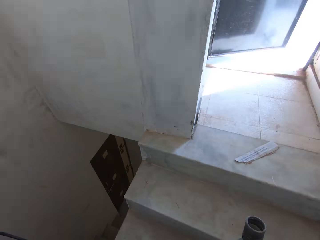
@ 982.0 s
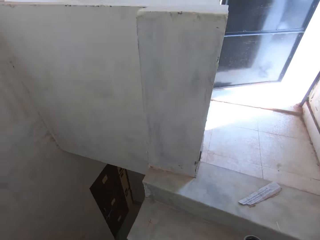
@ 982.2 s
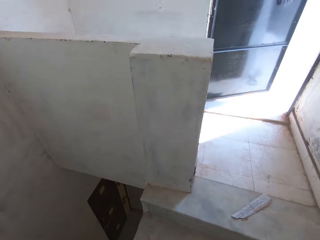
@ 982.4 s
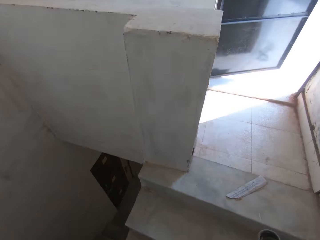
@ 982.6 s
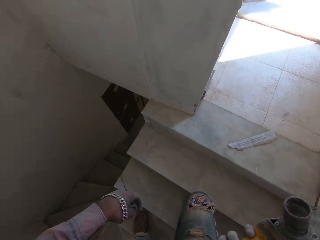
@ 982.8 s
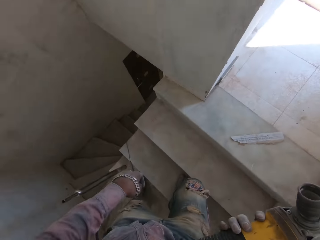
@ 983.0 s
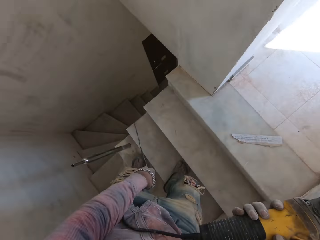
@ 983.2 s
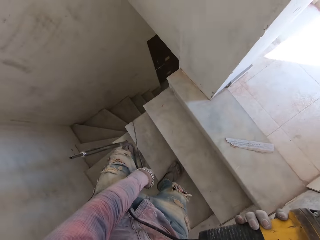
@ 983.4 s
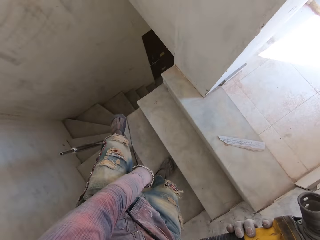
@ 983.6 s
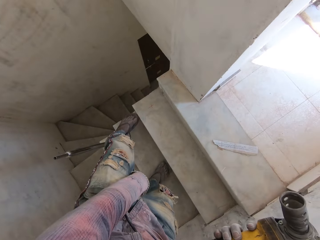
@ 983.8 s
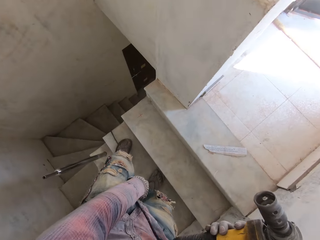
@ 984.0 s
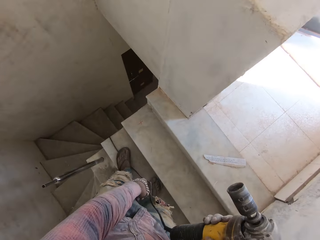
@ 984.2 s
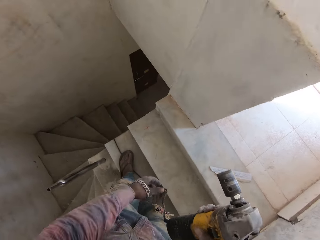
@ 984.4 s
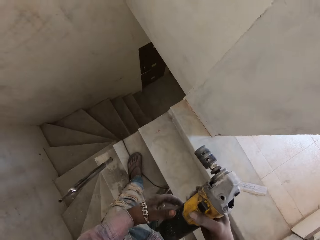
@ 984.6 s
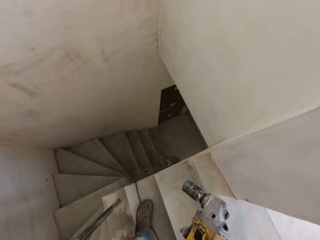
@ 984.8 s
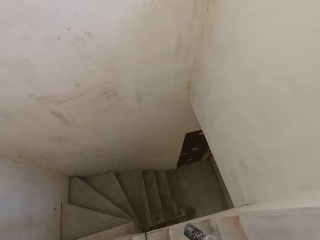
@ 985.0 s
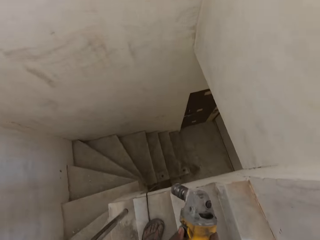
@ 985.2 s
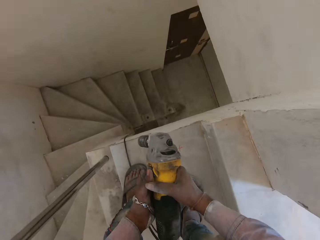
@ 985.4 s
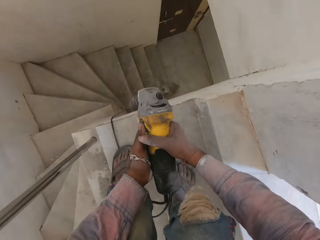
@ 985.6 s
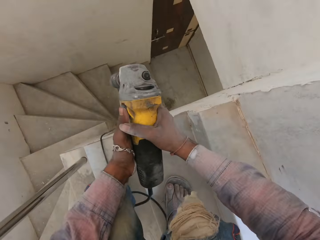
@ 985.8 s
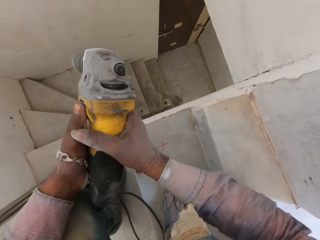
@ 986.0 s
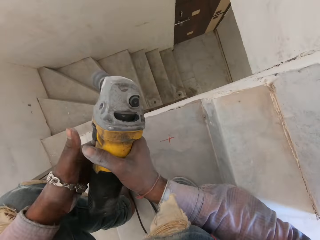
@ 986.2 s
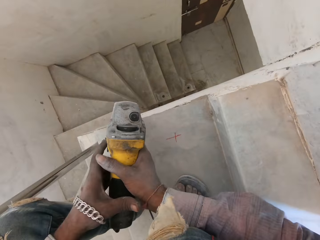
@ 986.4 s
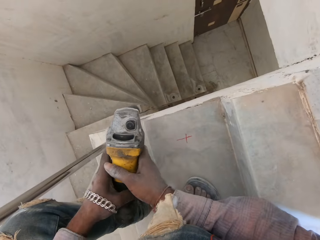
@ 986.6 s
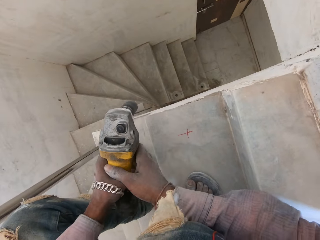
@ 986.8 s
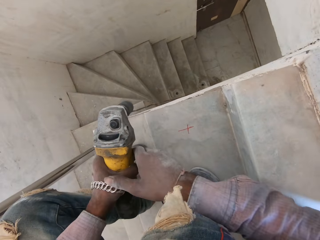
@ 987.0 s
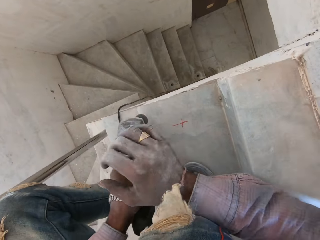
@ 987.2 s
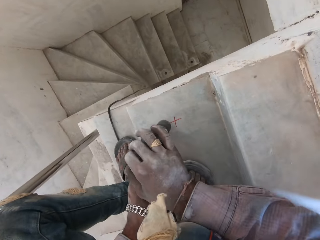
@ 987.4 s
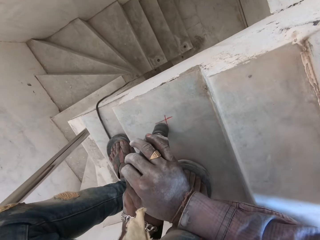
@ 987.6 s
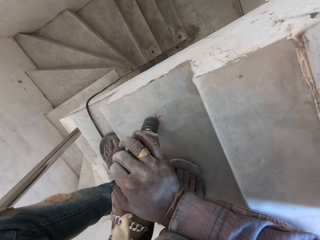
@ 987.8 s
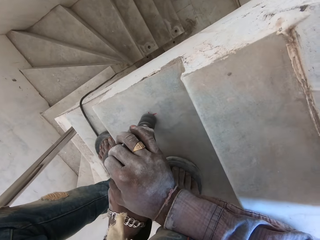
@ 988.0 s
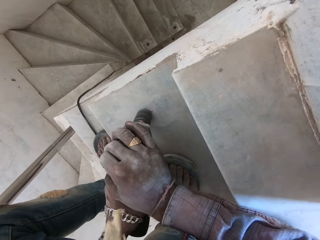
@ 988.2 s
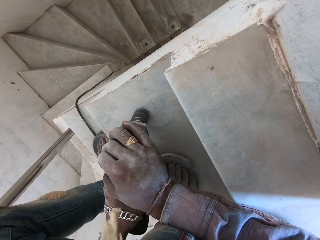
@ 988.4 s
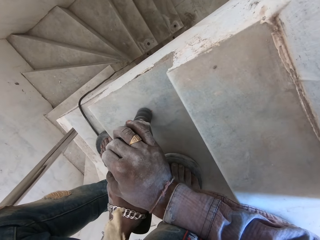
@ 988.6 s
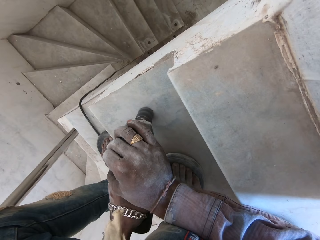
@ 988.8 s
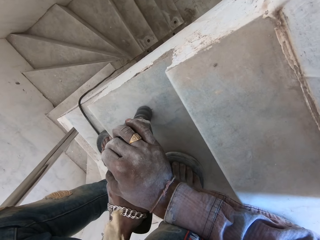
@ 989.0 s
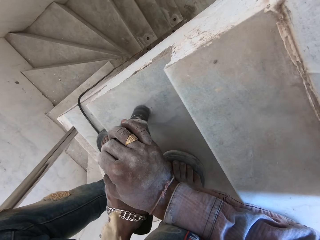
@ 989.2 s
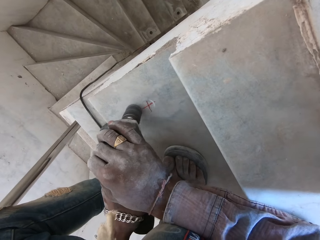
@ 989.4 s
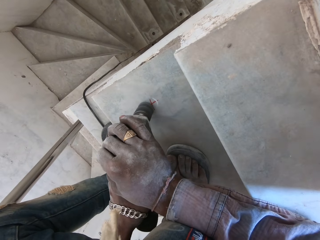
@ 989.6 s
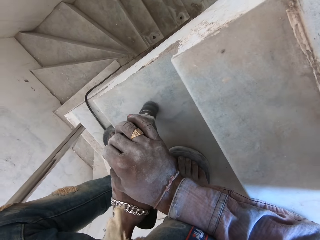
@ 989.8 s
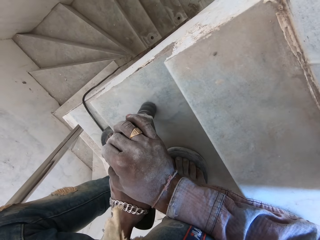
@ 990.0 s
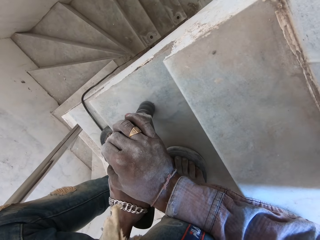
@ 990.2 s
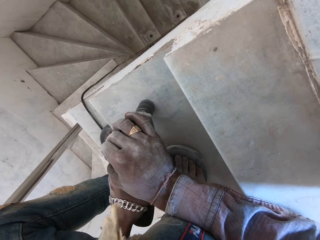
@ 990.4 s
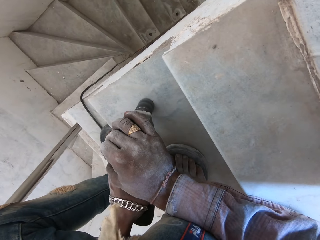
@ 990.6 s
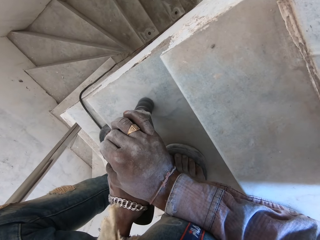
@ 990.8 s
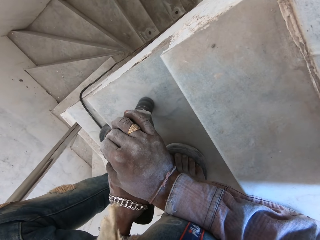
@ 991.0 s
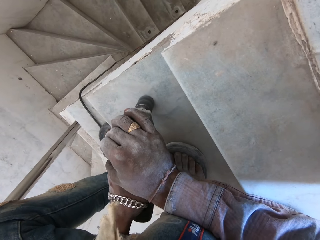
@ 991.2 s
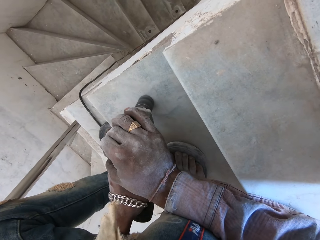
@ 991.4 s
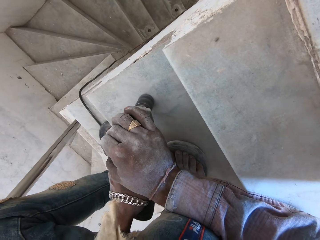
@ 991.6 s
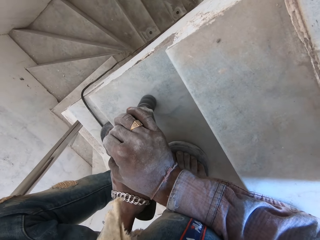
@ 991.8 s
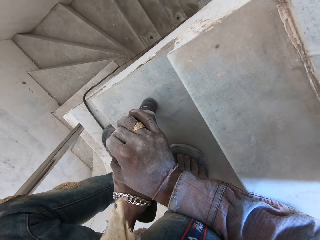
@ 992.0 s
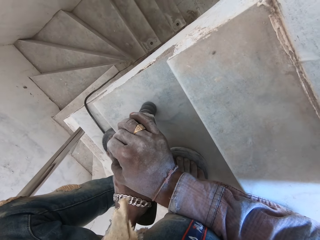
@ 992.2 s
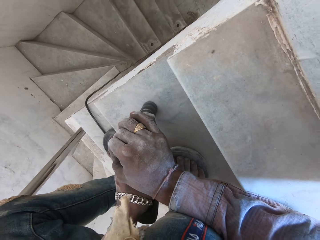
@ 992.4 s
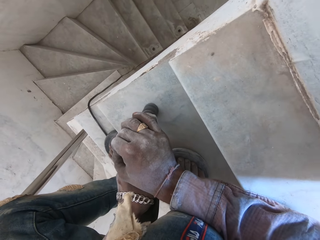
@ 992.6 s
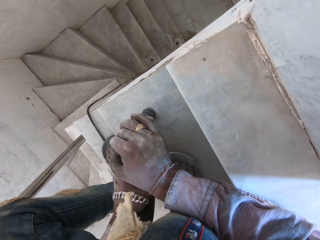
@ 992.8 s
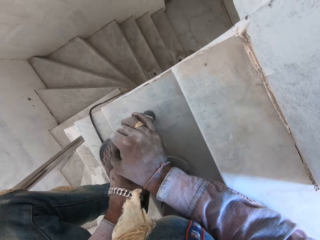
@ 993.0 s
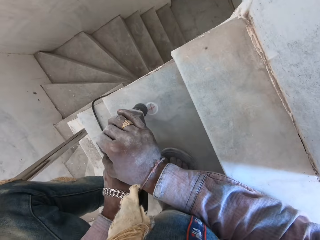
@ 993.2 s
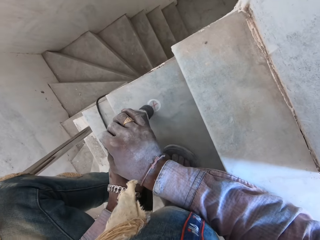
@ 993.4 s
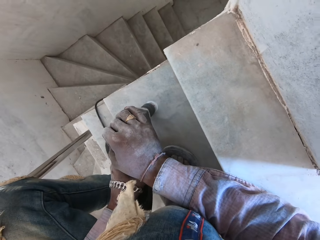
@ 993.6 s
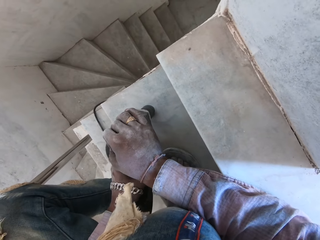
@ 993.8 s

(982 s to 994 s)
The camera wearer steps on the wire. They bend down. They turn around the stairs. They start the drilling machine. They drill a hole on the concrete with a hammer drill.

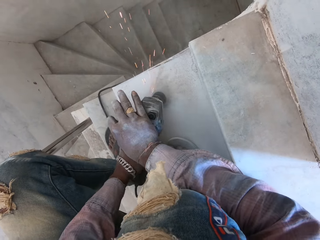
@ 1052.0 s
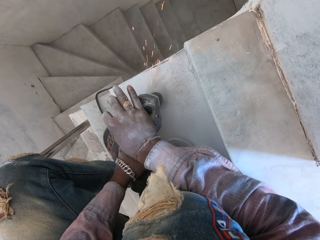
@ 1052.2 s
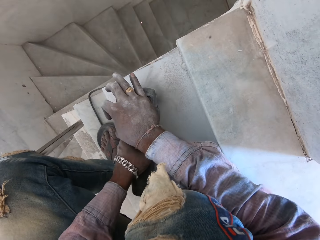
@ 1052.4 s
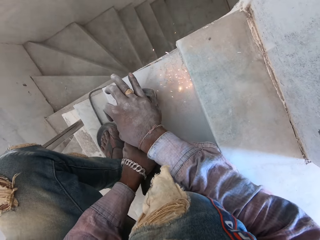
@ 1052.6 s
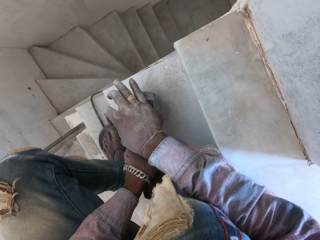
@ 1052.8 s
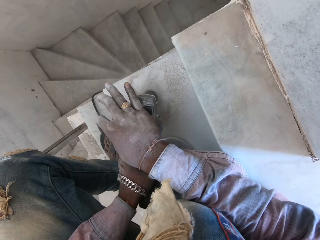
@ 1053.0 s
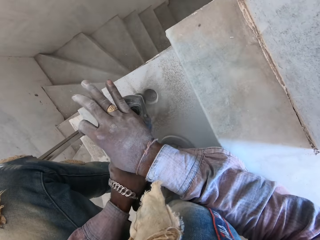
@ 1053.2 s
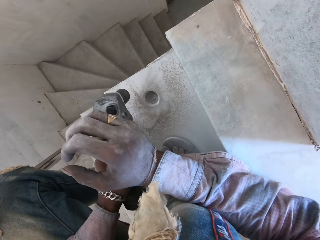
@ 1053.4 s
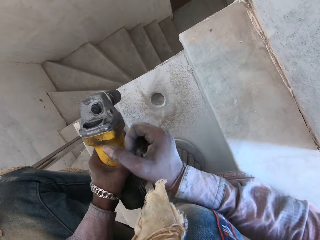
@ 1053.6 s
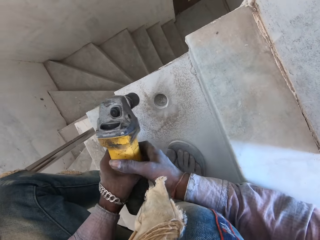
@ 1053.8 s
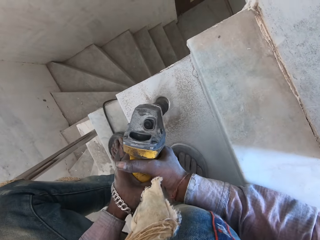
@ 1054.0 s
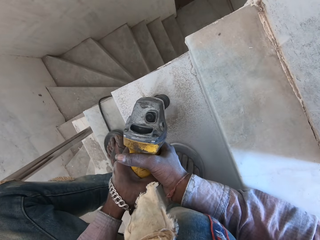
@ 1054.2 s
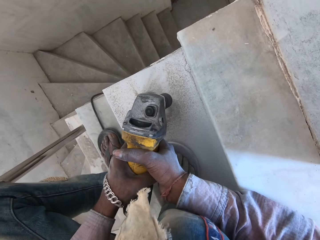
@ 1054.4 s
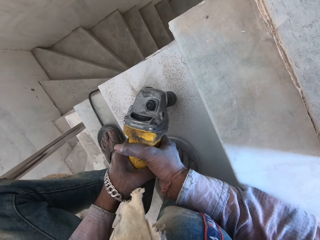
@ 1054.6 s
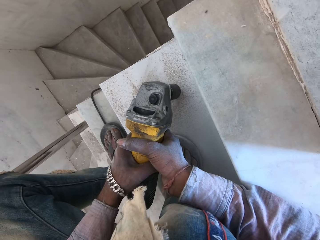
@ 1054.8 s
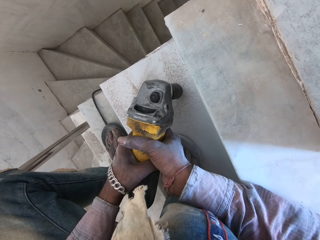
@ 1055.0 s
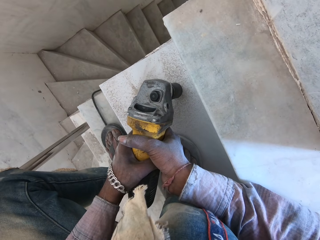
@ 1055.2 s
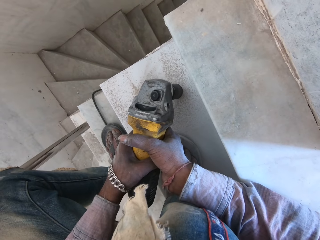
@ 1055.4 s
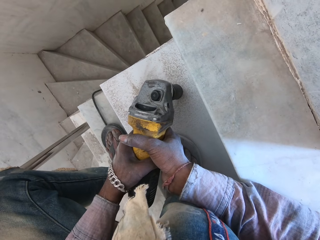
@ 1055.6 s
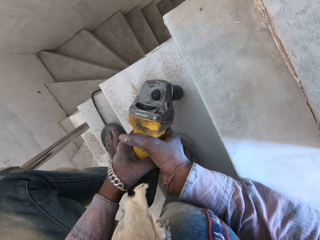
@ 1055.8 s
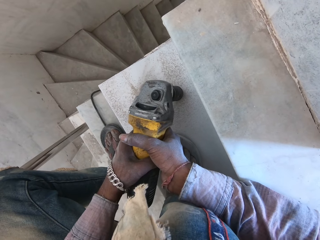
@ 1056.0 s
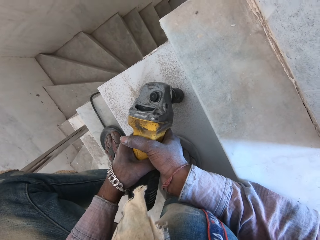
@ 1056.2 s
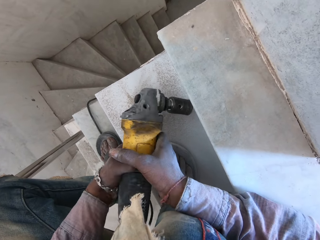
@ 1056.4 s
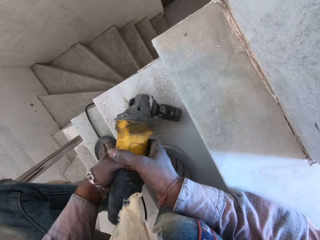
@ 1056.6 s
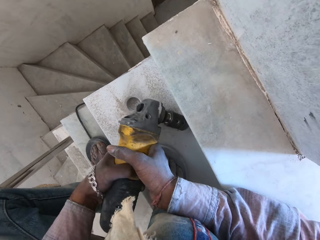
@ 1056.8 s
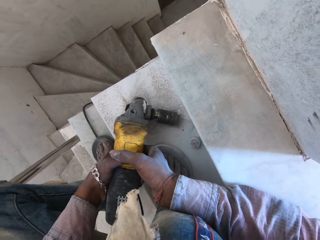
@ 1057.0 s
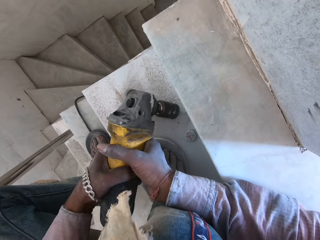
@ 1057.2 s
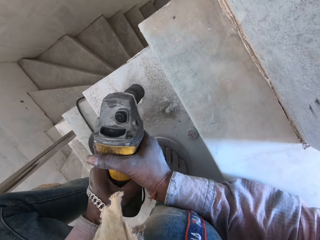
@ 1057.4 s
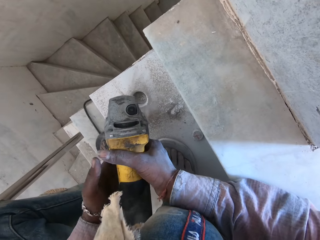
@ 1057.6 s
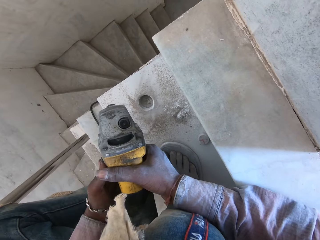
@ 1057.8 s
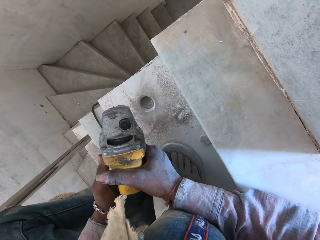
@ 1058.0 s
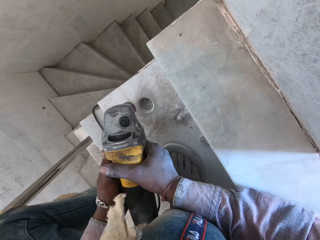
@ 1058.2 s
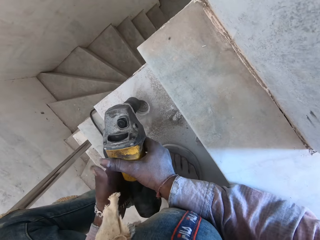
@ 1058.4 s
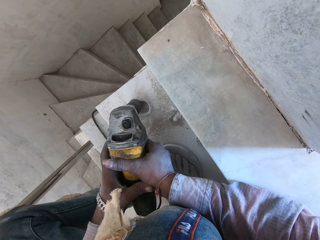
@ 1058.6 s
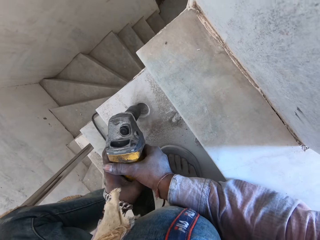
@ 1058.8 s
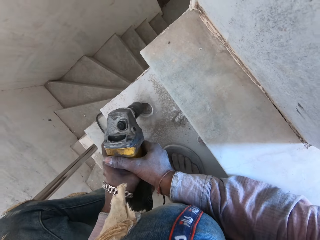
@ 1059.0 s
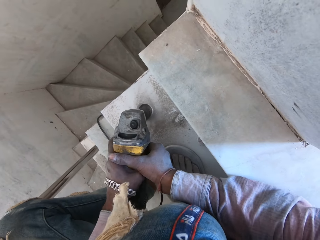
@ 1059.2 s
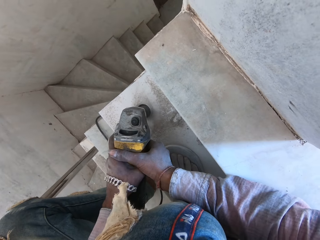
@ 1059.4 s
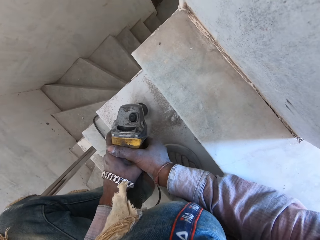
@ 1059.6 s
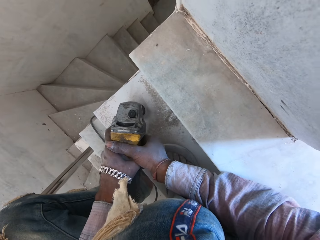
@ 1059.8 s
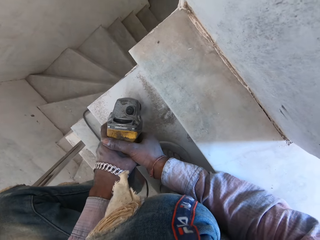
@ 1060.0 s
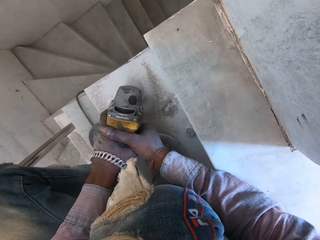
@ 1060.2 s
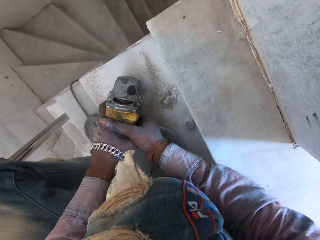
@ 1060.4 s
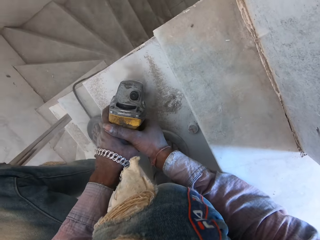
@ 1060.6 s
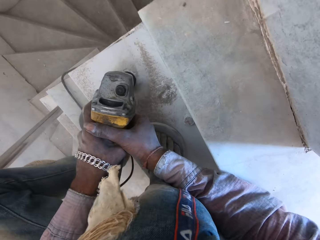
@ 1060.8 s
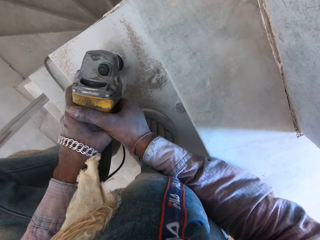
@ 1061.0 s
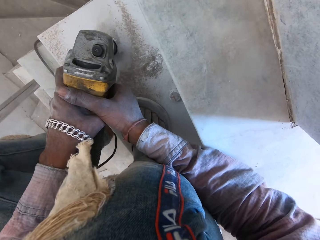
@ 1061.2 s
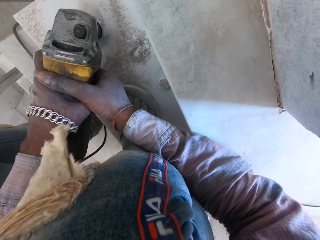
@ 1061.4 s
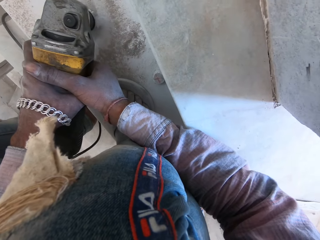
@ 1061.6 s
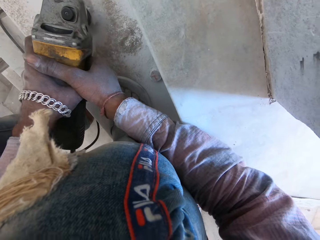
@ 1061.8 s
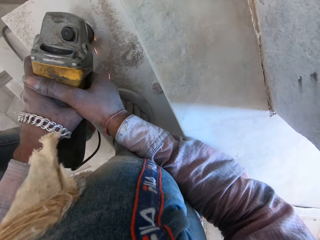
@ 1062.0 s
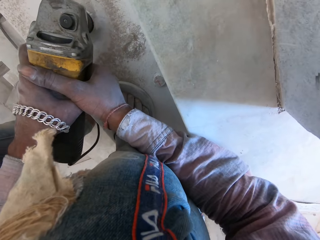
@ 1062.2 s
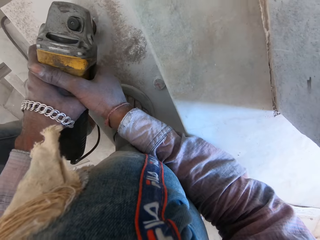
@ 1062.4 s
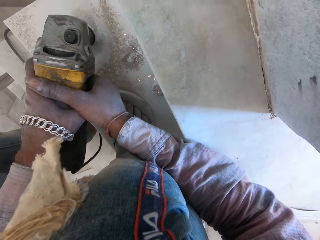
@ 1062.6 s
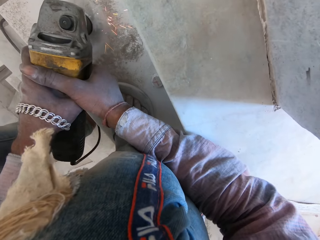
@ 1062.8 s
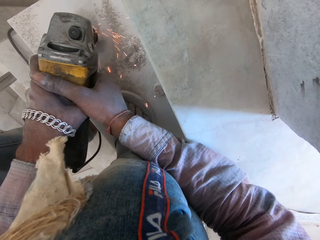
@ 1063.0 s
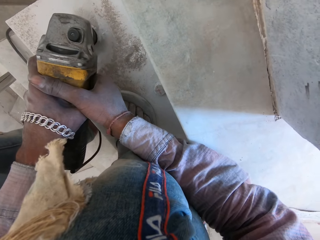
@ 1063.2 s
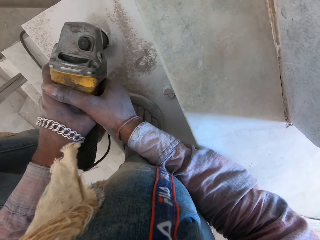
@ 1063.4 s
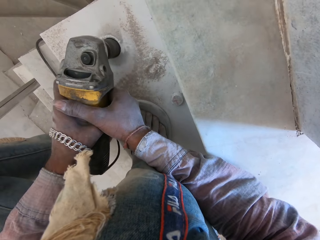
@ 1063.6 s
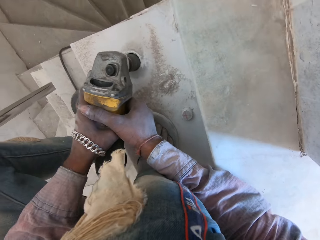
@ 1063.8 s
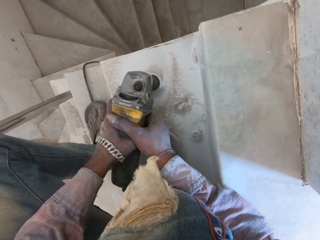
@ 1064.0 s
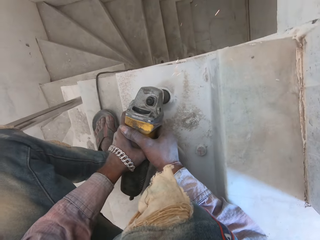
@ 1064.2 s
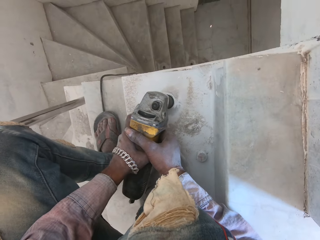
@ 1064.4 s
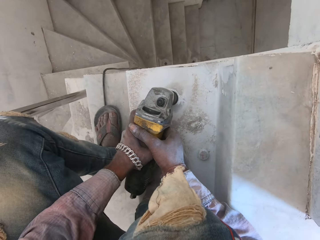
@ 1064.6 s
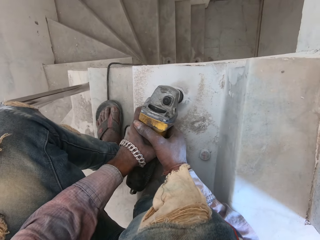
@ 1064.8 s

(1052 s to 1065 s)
The camera wearer switches off the drilling machine. They remove dust in the drilling machine. They hit the hammer drill on the concrete. They start the drilling machine. They drill a hole on the concrete with the hammer drill.
